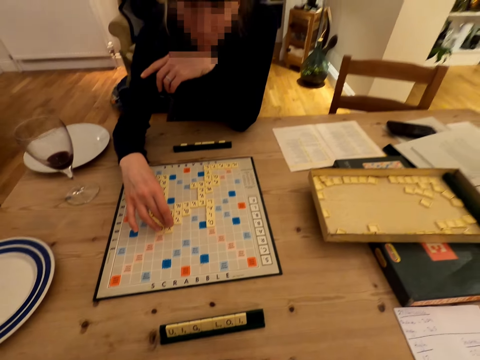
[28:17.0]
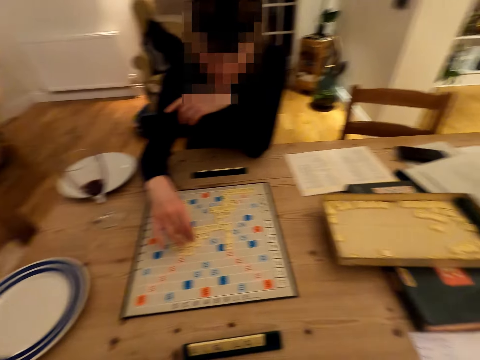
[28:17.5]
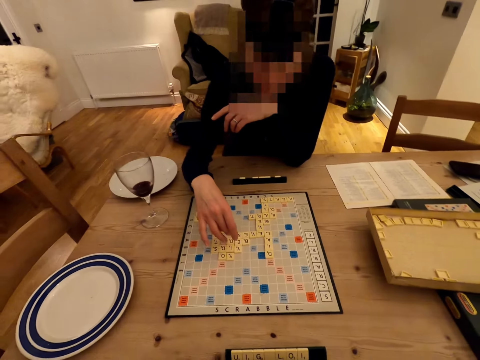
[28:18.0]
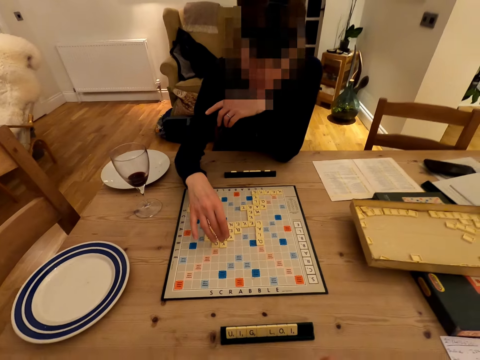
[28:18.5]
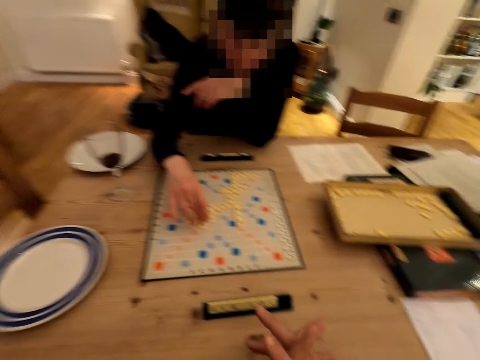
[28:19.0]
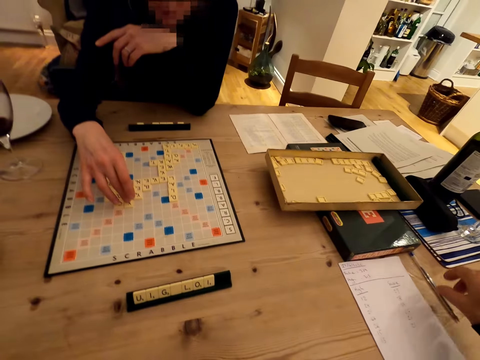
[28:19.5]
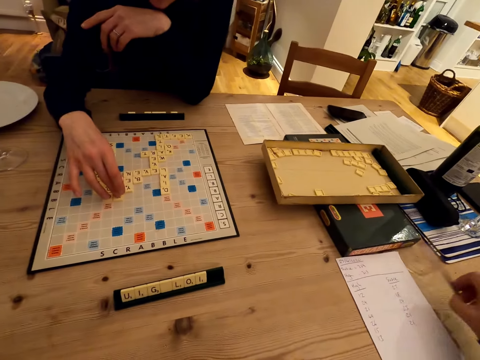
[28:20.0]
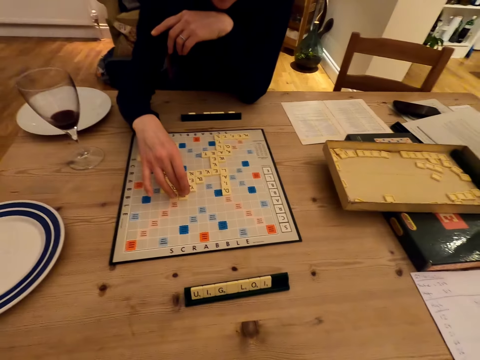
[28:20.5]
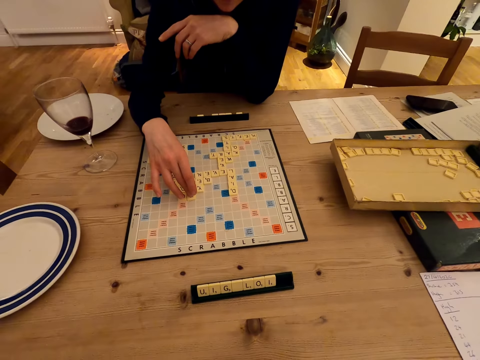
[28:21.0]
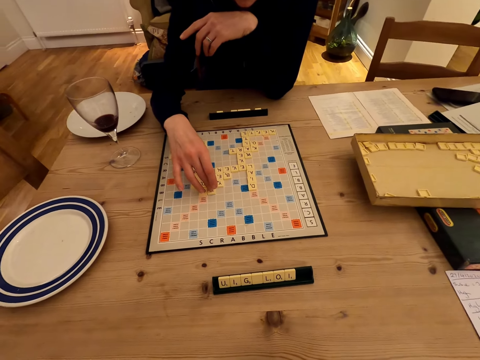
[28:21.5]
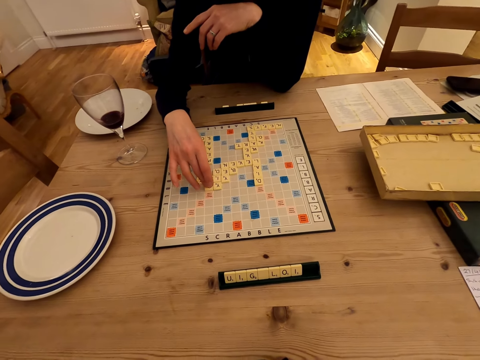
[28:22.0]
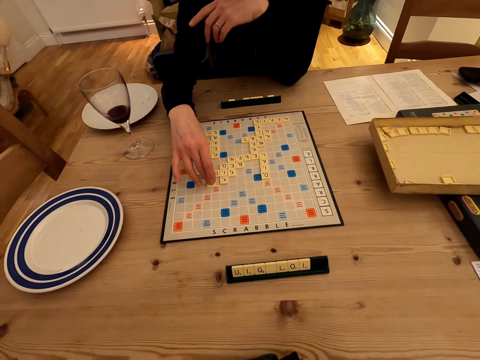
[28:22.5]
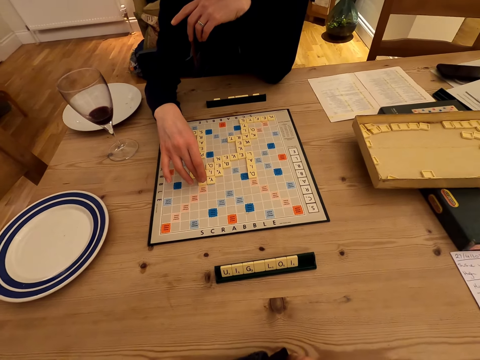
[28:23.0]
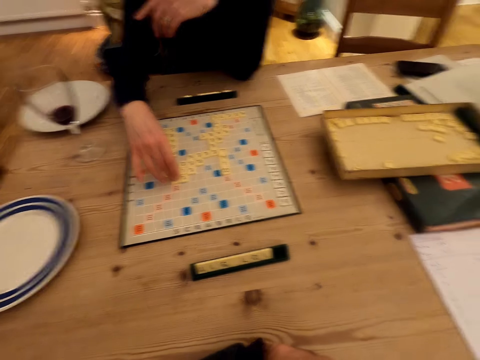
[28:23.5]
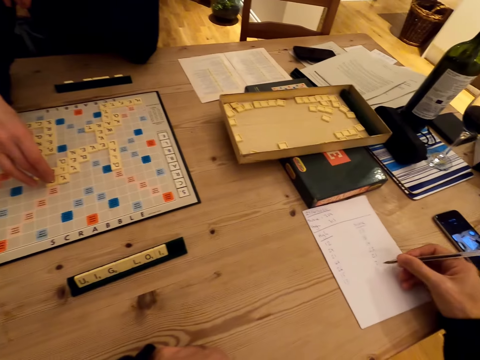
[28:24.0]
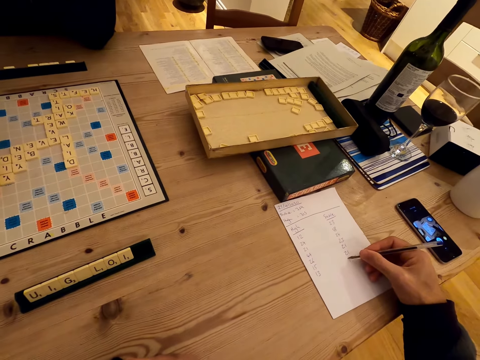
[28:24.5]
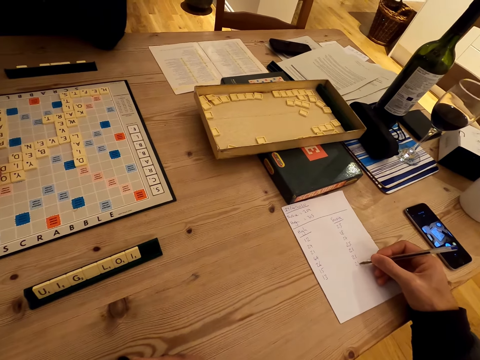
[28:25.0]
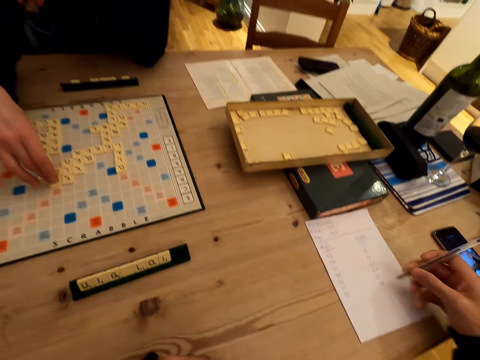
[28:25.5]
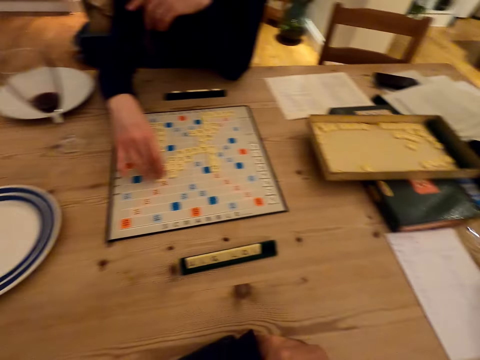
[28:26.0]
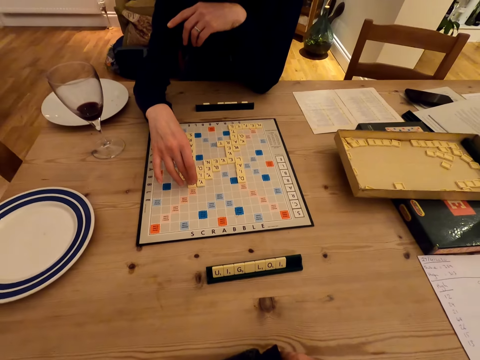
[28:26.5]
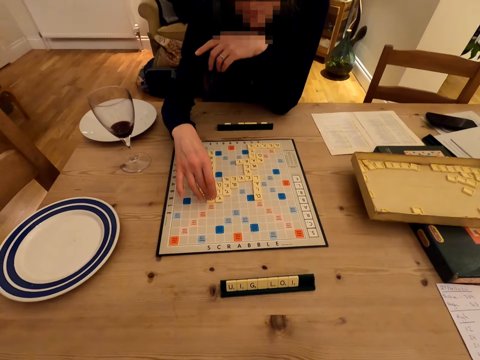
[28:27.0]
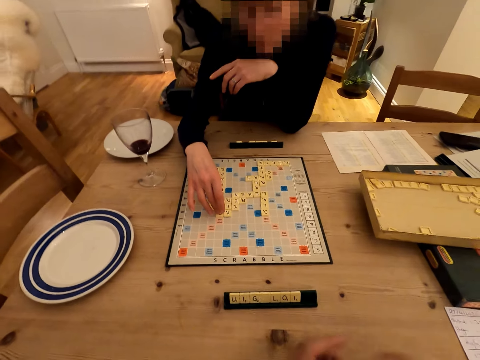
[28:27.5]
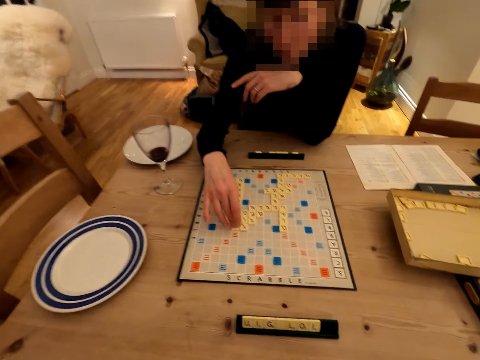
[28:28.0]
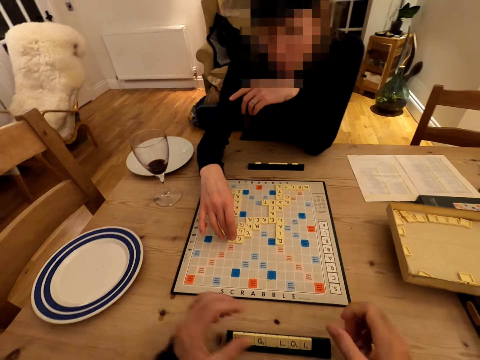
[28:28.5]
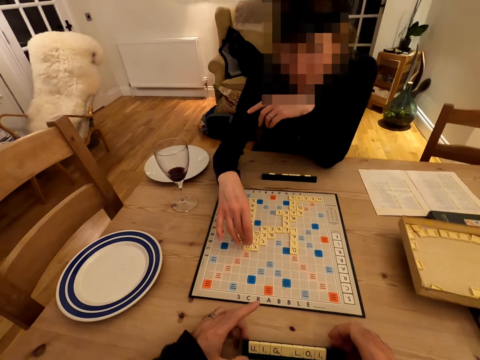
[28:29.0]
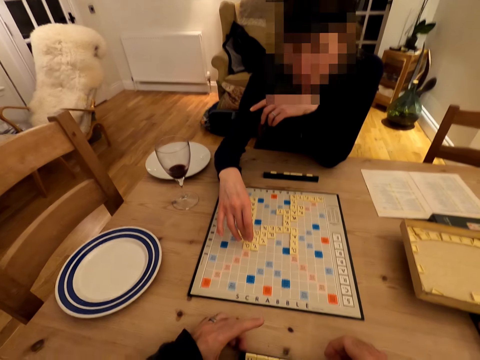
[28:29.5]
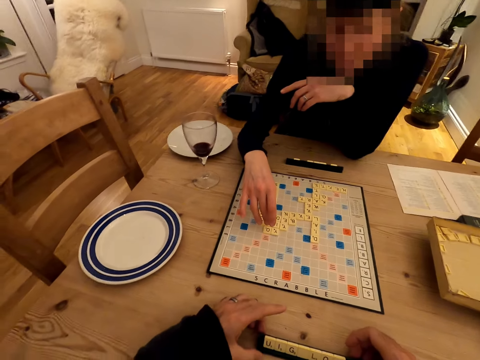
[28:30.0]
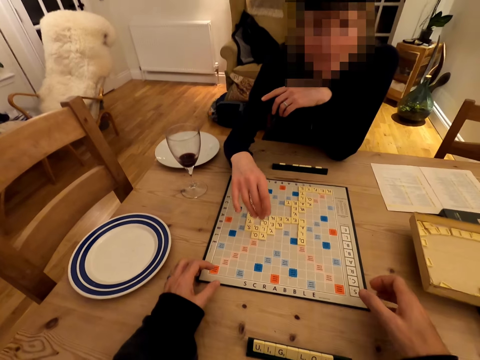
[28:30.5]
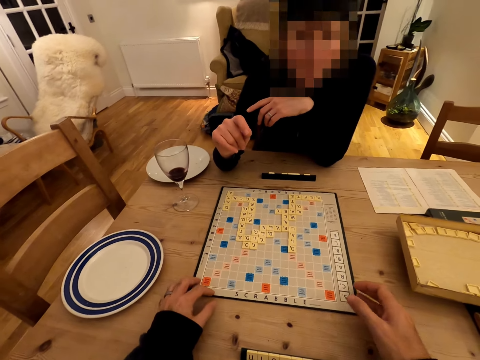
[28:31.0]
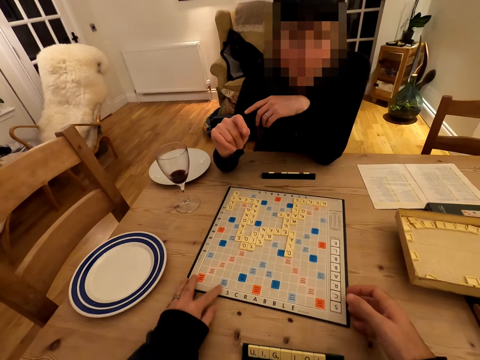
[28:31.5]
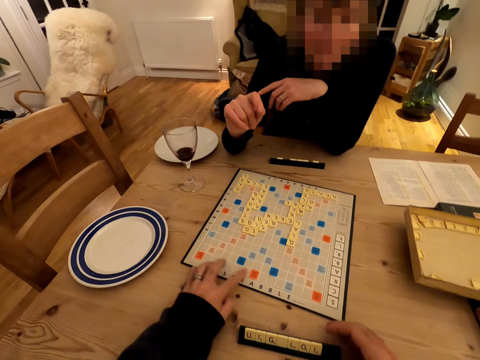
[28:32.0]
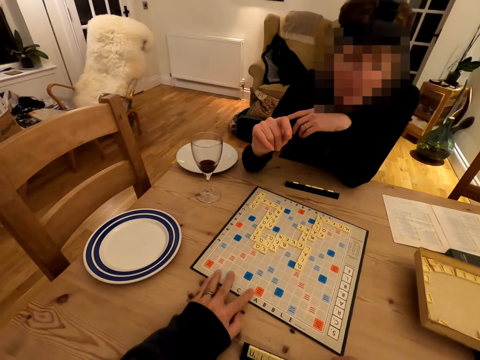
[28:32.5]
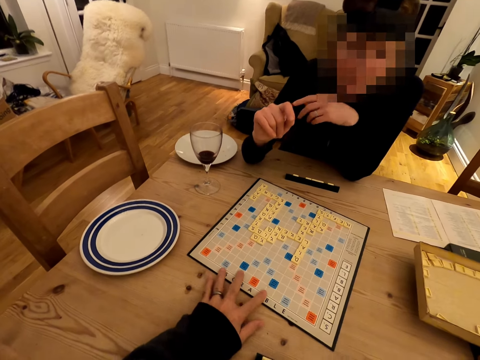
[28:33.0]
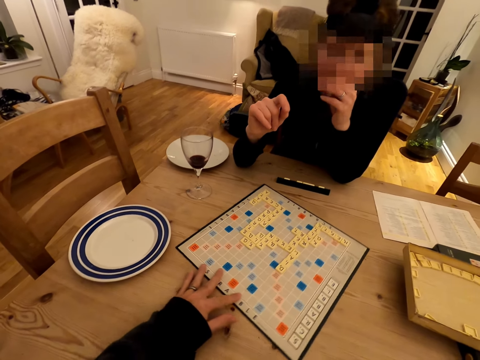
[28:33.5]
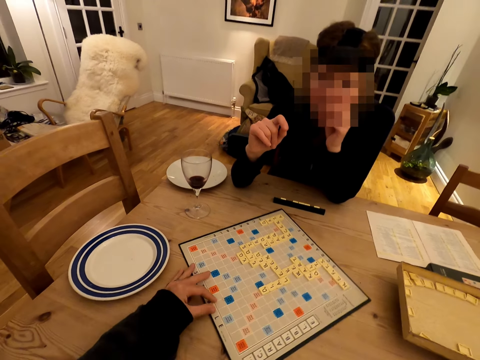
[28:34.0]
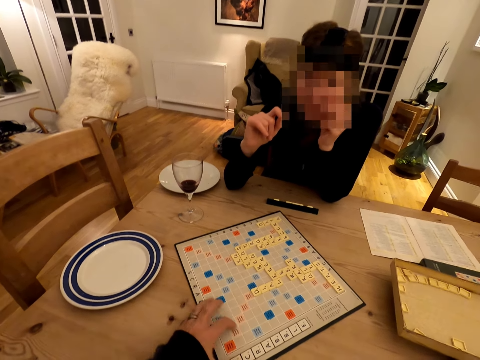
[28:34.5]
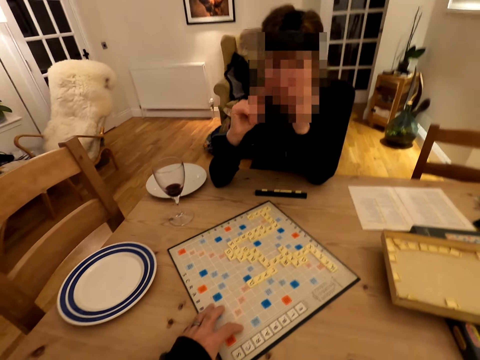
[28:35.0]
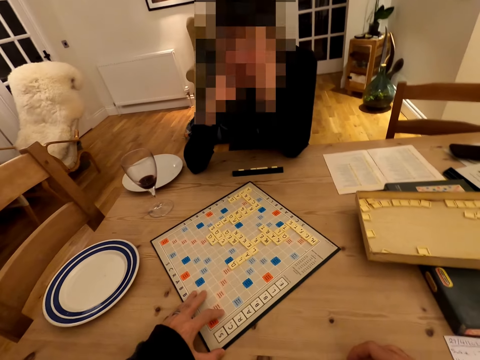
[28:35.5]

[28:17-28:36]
The camera wearer moves a Scrabble letter. A man picks a pen. The camera wearer moves Scrabble letters. The man writes on a paper. The camera wearer looks around. The man puts down the pen. The man picks Scrabble letters and moves a Scrabble board.

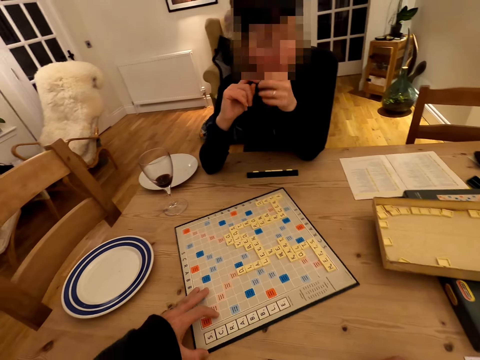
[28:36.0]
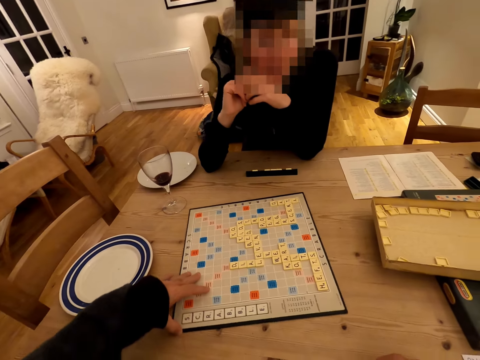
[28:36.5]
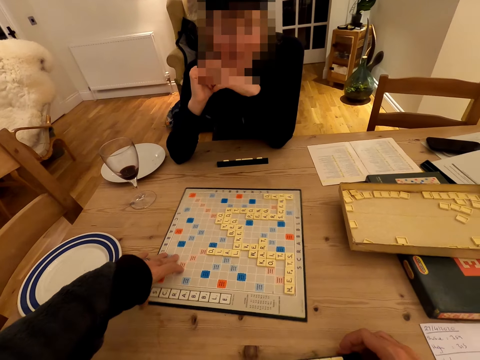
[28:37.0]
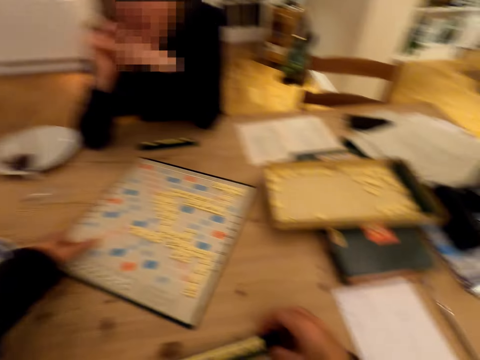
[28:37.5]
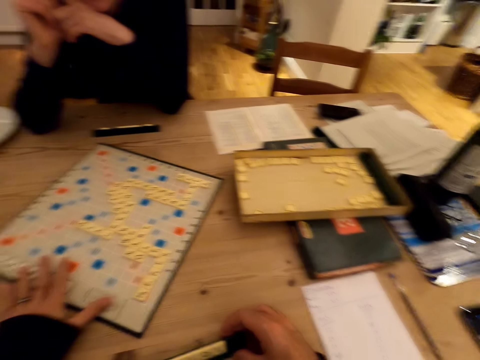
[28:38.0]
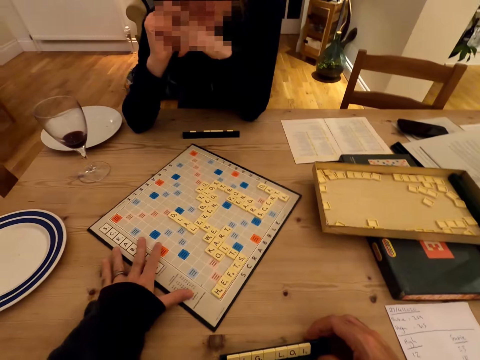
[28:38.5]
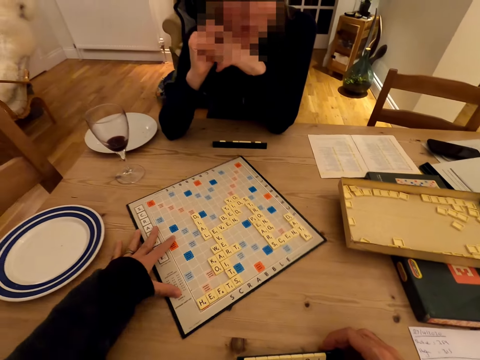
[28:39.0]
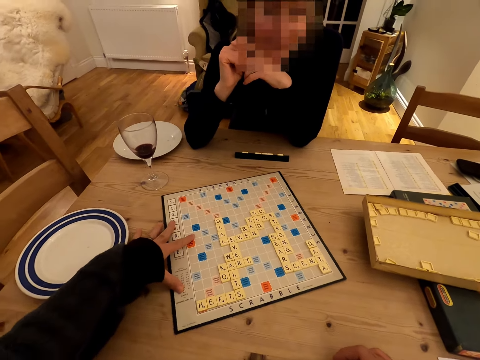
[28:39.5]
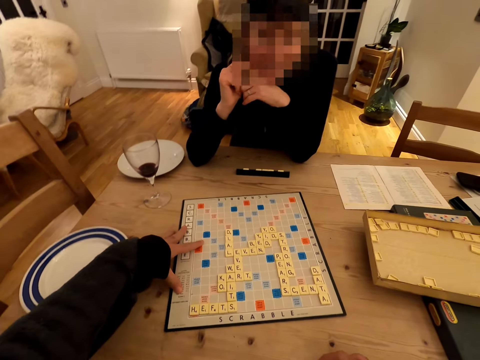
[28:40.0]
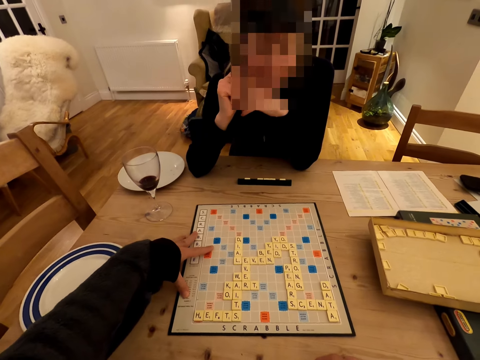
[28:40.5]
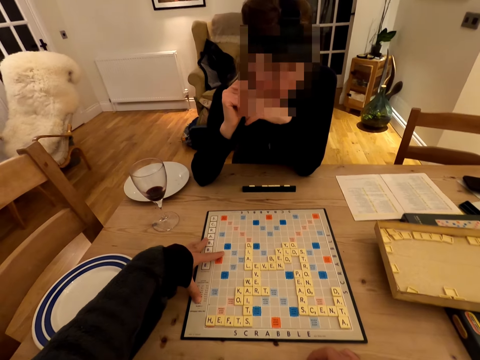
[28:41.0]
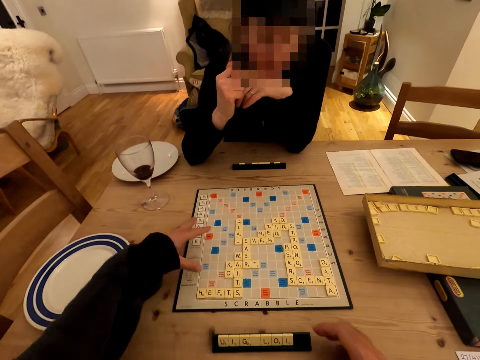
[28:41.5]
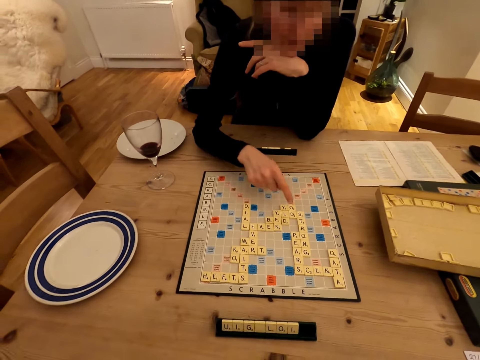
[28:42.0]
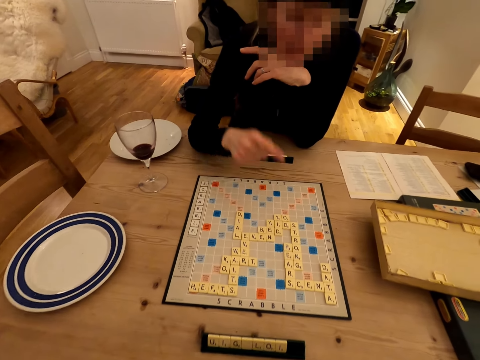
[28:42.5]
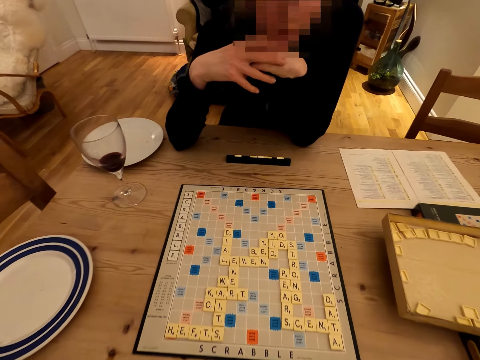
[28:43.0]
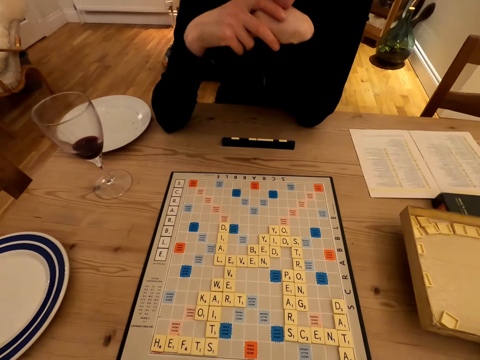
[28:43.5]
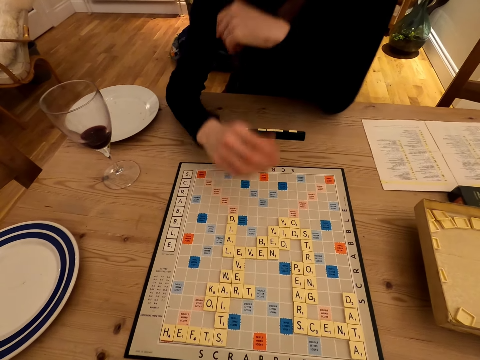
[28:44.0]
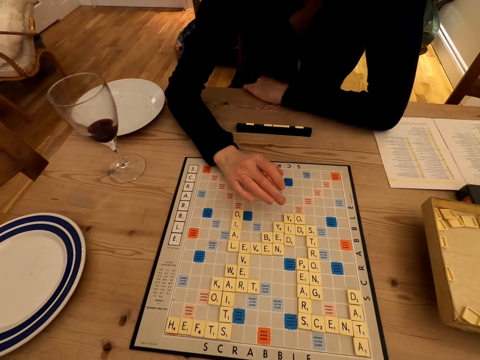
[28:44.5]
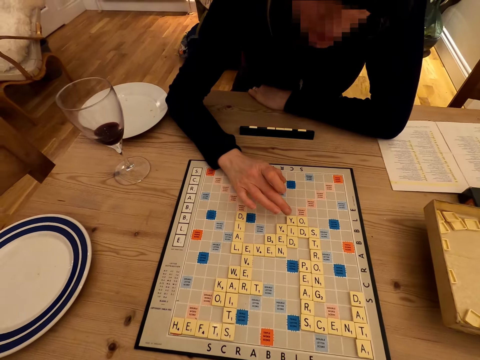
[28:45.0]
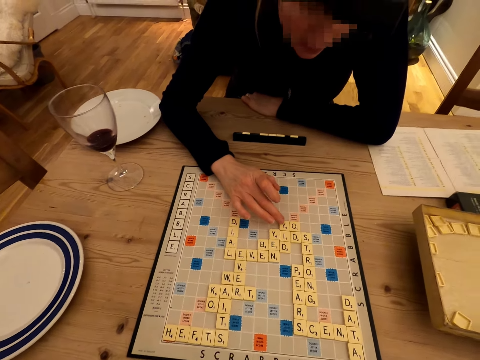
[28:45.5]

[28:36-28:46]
The camera wearer points at the Scrabble letter. They put their hands together. They play a game.
